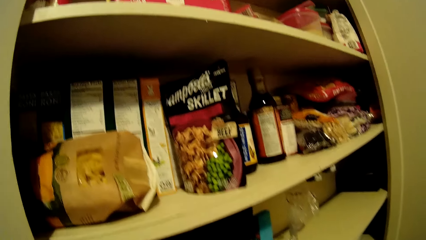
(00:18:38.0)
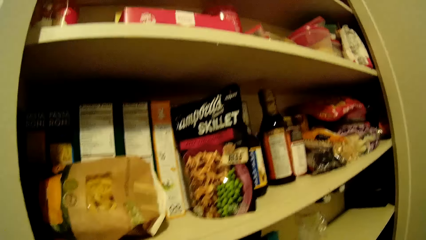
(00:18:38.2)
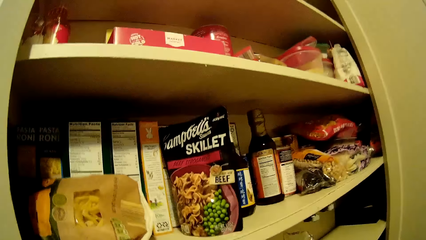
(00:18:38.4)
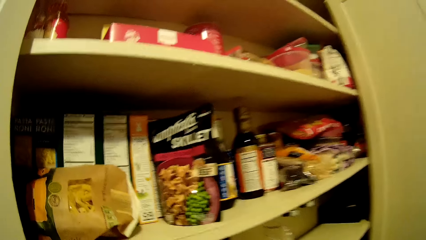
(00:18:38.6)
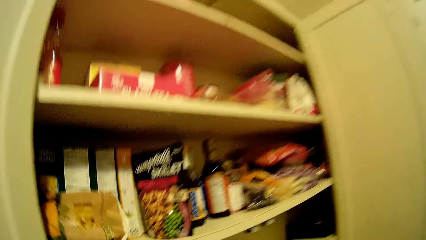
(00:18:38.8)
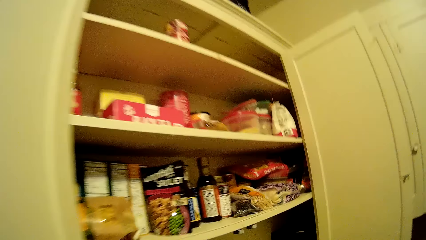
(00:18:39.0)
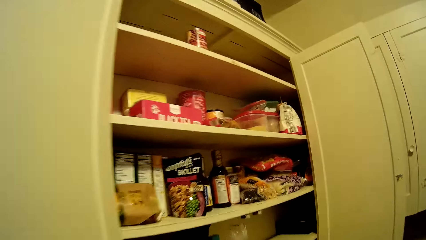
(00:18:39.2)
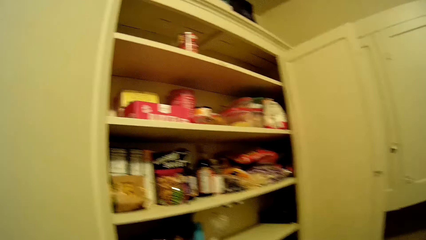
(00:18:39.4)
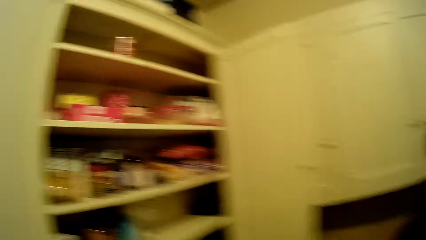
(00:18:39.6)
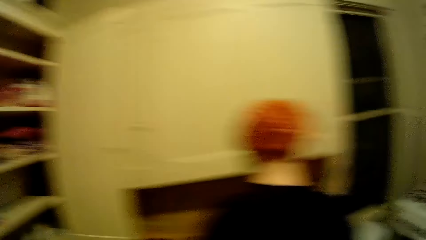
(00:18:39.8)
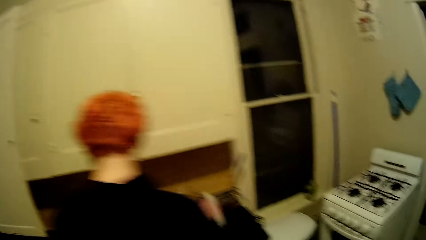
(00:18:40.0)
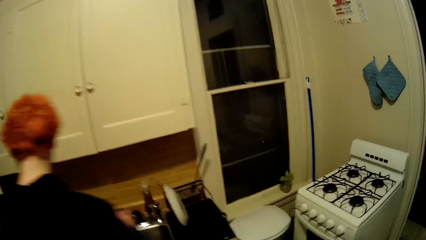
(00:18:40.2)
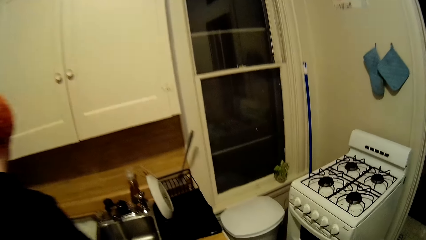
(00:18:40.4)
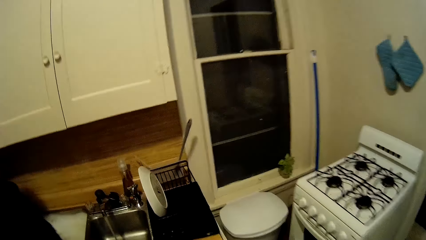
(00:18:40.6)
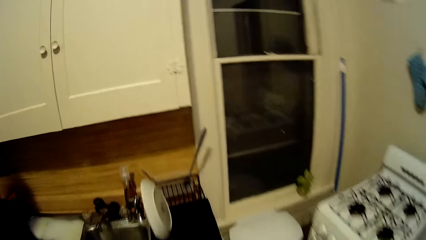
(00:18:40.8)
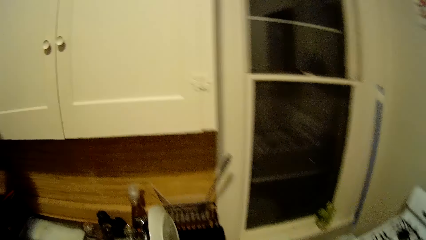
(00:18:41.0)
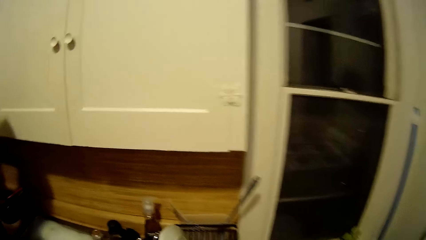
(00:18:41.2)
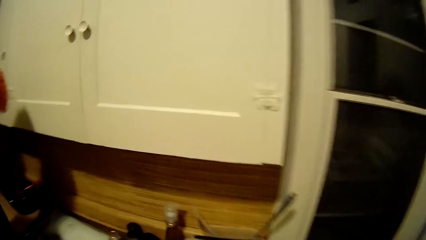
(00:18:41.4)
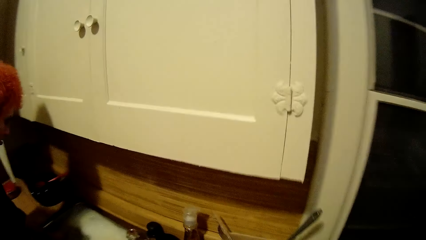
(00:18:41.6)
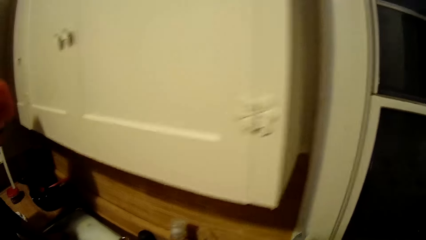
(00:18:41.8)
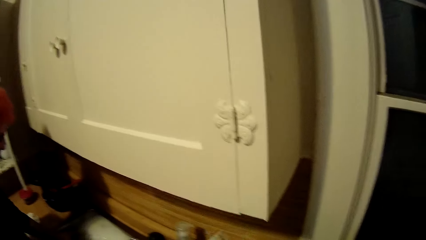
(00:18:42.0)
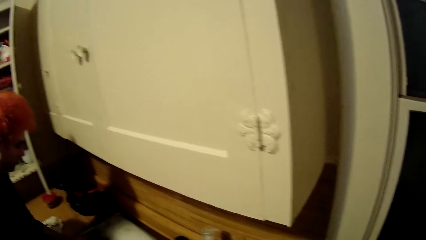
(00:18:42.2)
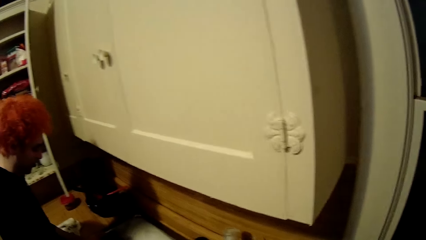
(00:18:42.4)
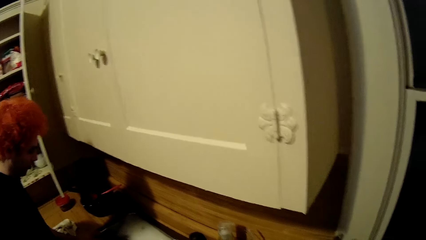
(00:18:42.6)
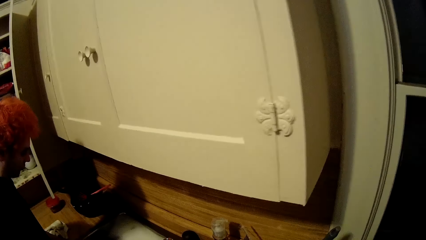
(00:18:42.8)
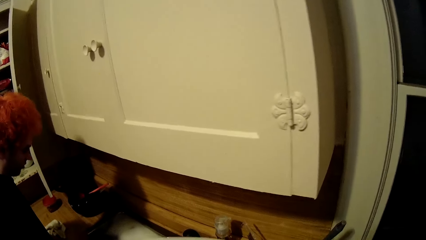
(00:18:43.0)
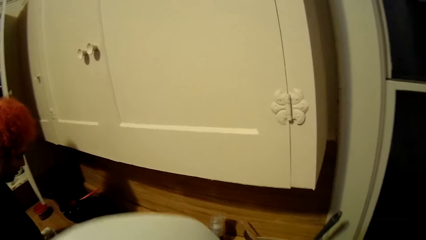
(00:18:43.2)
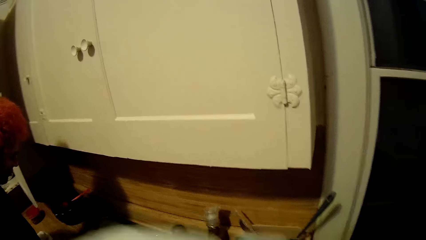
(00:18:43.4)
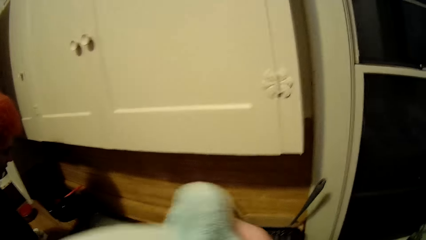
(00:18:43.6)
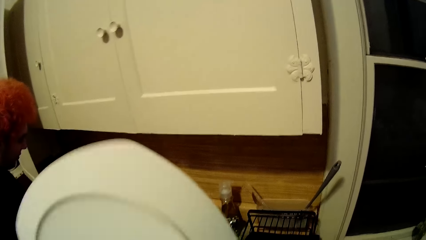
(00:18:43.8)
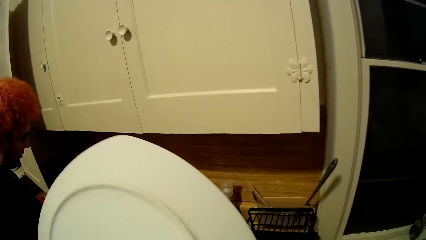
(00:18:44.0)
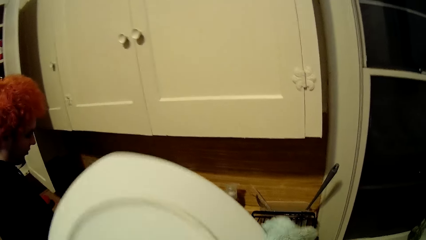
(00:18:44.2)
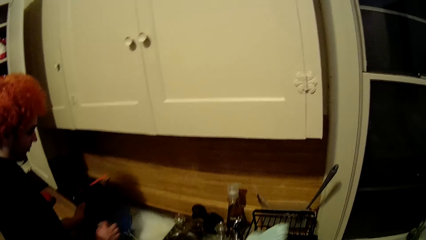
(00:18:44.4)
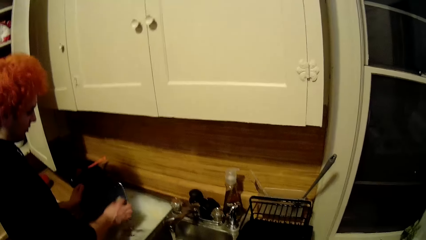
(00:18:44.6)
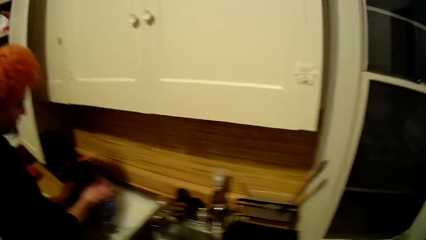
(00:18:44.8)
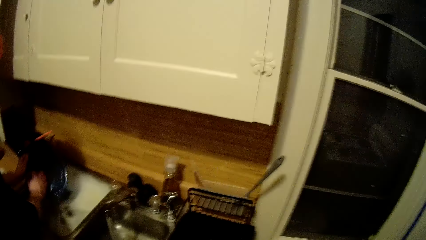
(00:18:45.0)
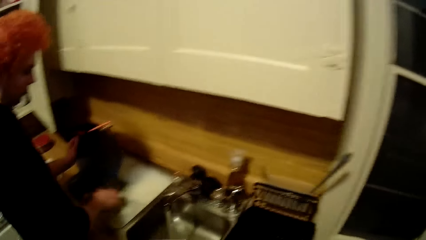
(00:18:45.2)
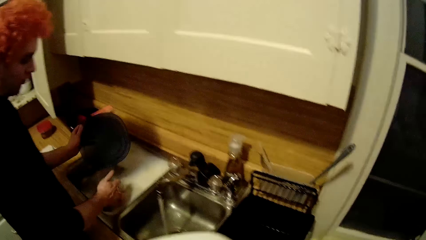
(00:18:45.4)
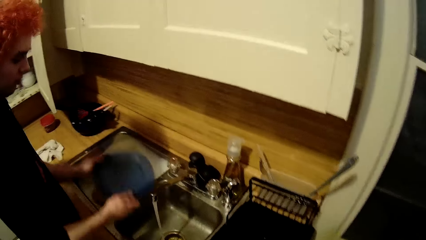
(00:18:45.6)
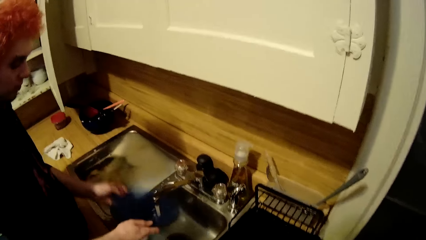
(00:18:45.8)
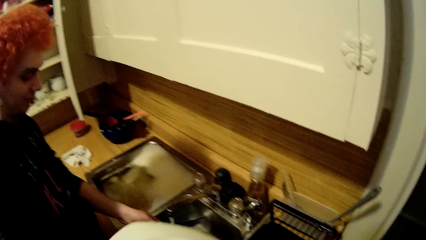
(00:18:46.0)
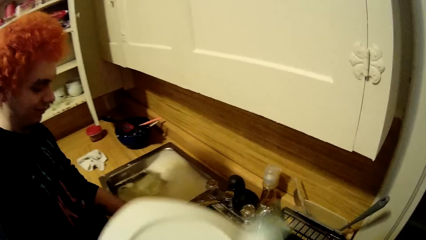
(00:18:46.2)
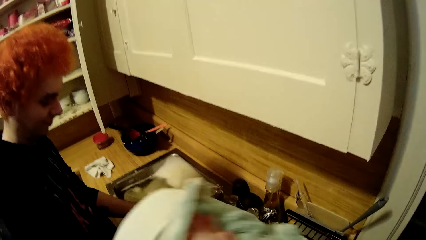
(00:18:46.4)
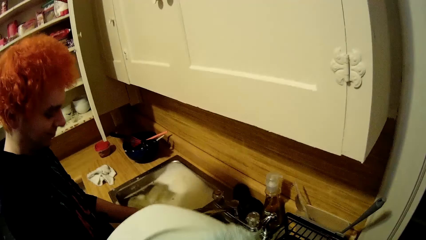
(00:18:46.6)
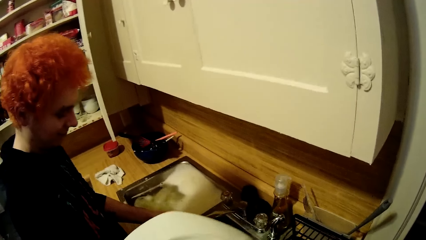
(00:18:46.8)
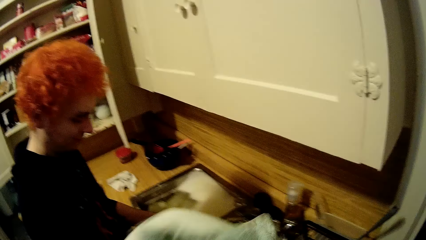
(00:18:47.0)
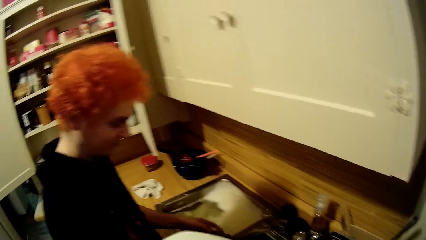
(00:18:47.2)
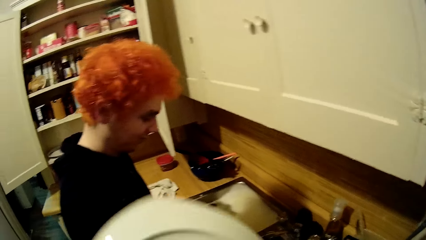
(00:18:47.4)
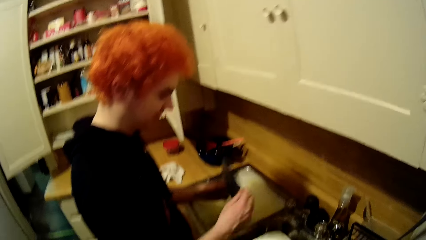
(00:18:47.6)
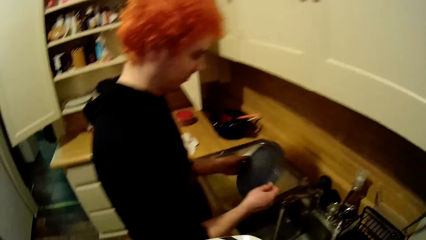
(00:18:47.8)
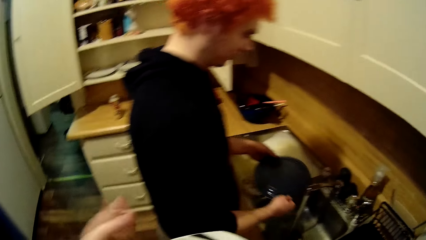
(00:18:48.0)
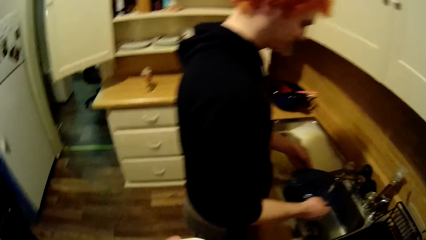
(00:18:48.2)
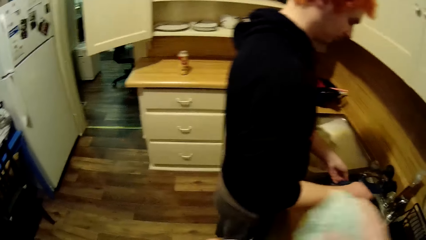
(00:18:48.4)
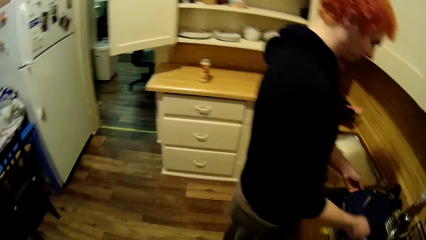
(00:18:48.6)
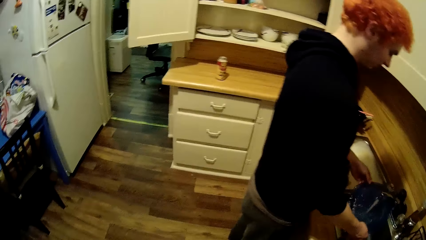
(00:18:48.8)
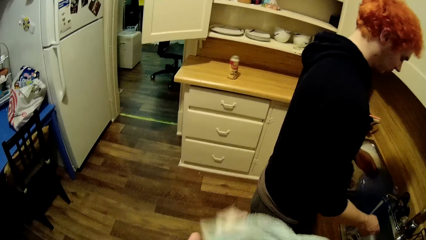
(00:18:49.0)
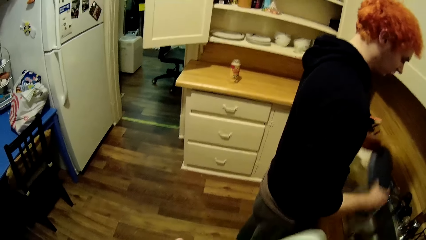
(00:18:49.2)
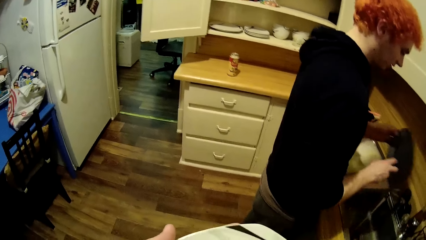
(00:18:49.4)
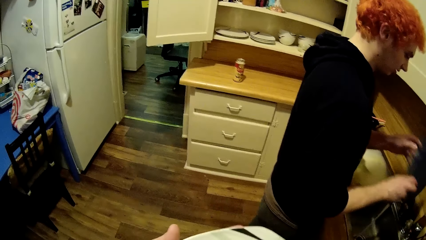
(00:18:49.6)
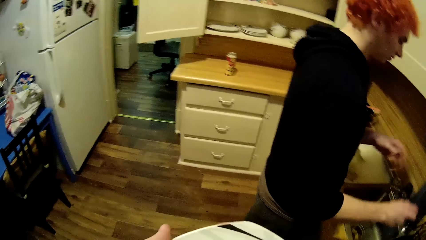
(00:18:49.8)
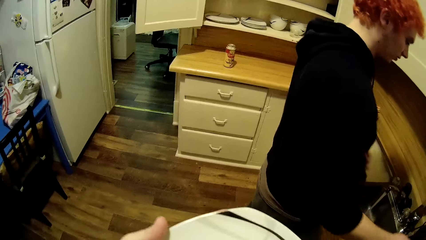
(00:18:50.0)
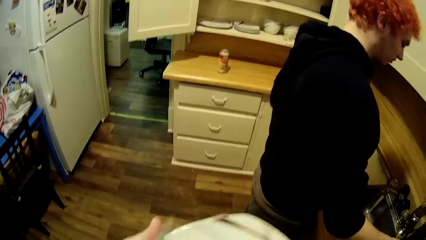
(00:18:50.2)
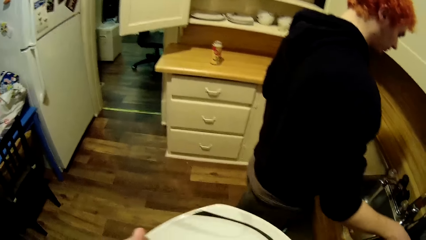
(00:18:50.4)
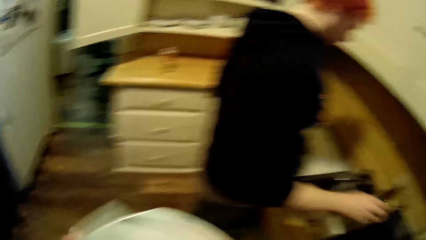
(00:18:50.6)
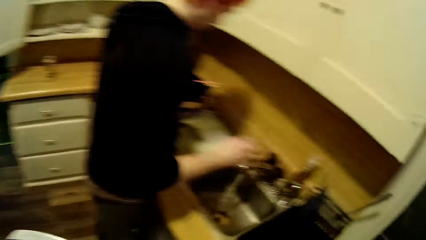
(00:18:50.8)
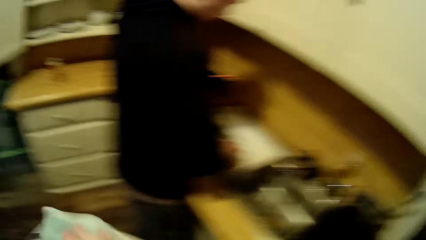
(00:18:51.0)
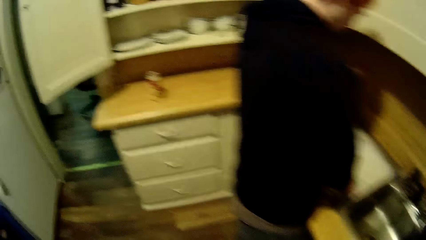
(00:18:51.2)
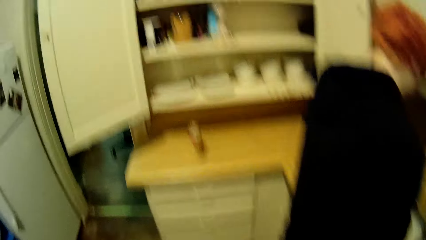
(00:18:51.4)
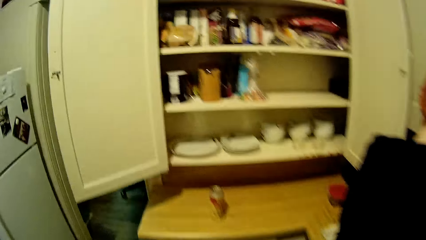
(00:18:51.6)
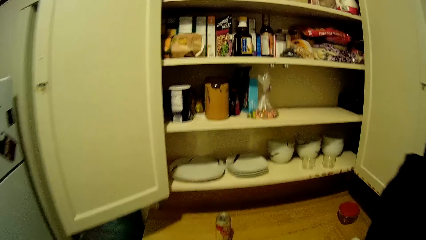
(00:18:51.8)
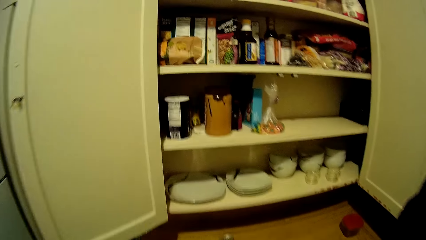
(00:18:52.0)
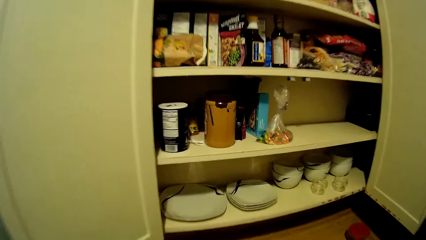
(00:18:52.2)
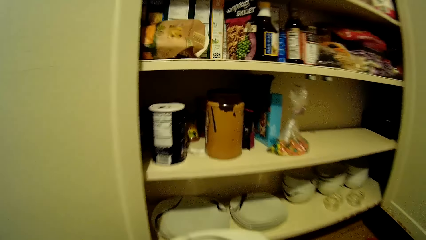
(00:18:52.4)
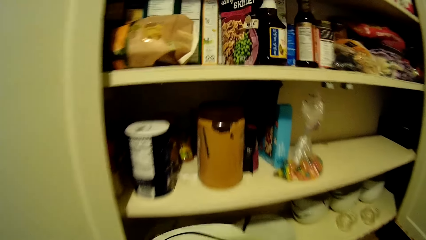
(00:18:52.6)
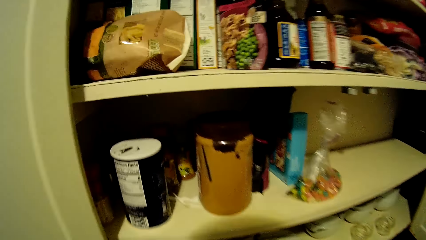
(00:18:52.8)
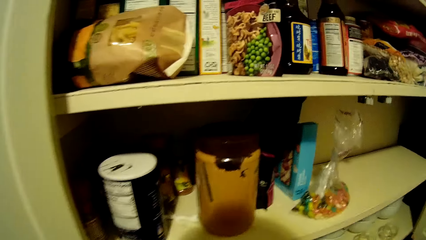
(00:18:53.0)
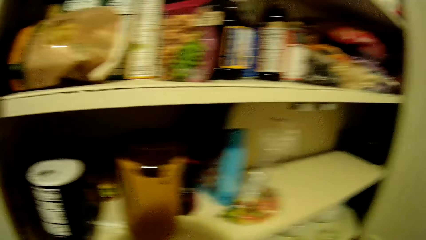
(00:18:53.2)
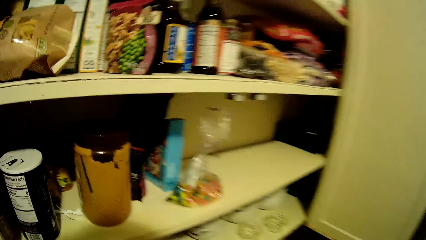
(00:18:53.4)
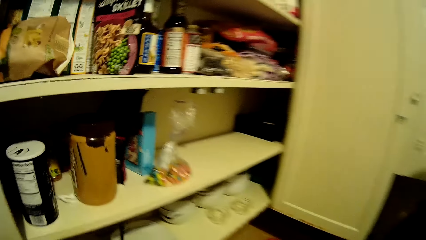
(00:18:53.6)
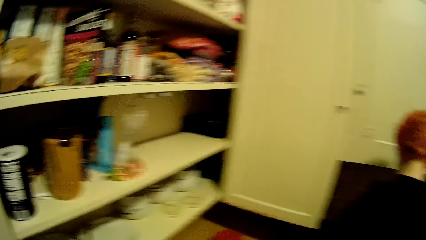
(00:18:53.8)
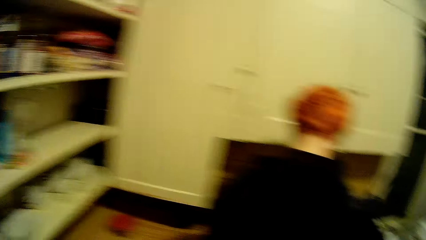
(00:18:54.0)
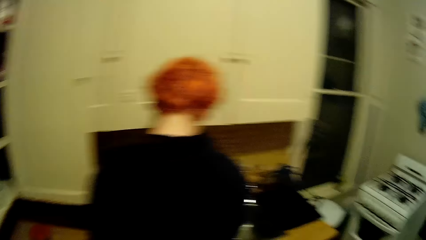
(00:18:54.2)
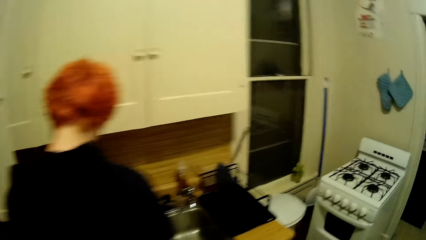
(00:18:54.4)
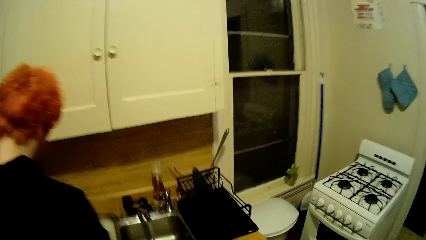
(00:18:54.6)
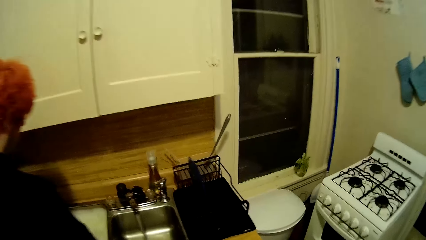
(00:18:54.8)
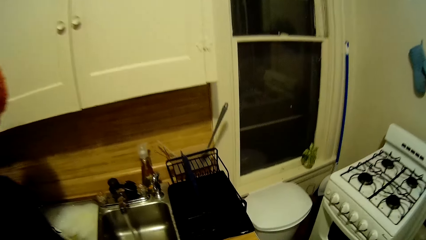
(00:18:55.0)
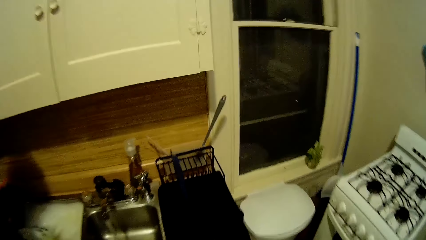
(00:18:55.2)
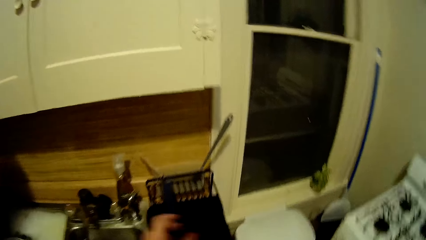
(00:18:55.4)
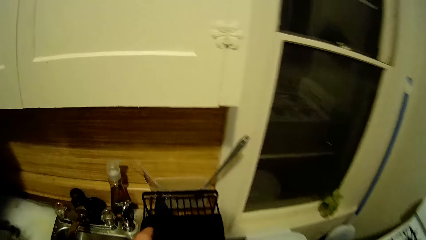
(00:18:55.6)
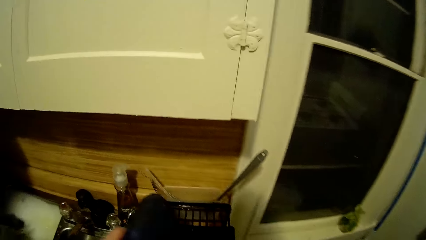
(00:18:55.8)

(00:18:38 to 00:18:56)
The camera wearer looks around the cupboard. A man puts the plate on a utensil rack. The camera wearer lifts a plate and dries the plate with a towel. The man washes a plate and drops the scouring pad in water. The camera wearer walks around the house. The man rinses the plate. The camera wearer turns to the cupboard and dries the plate with the towel. The man puts the plate on the utensil rack. The camera wearer walks towards the cupboard, places a plate on the others, and turns to the sink.
